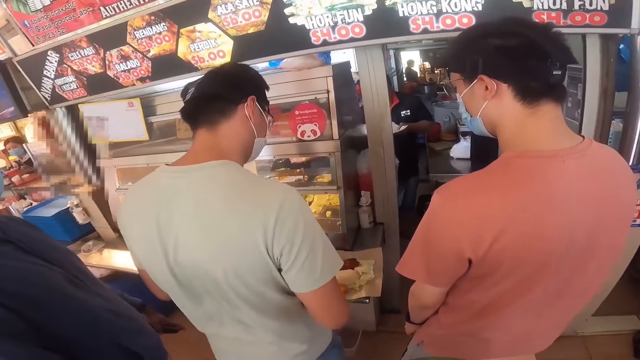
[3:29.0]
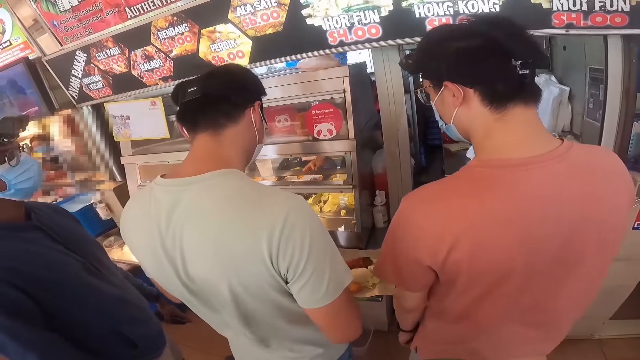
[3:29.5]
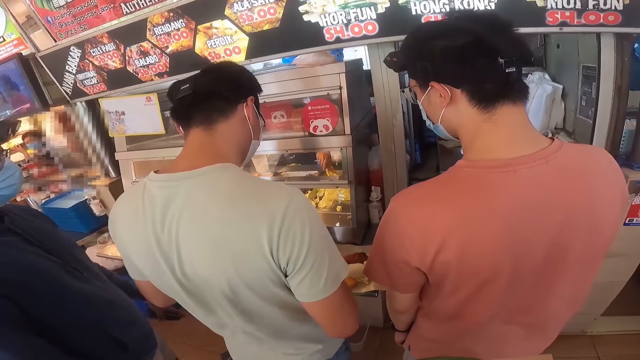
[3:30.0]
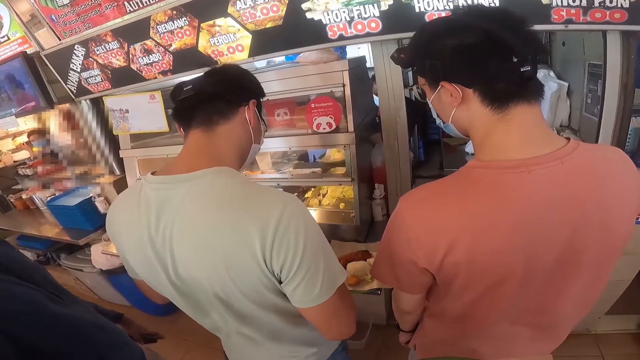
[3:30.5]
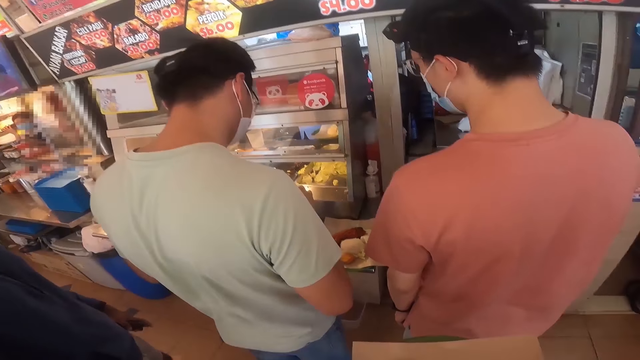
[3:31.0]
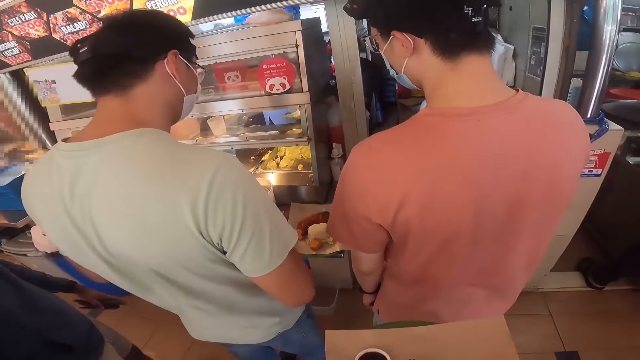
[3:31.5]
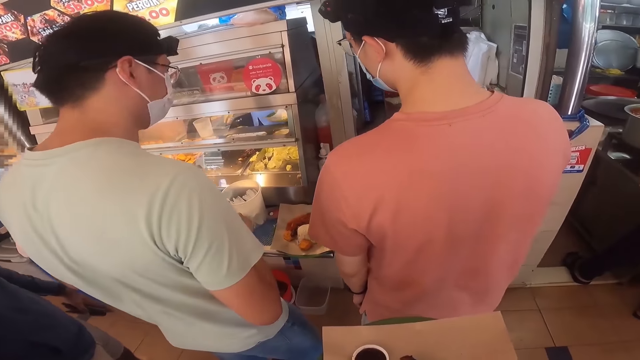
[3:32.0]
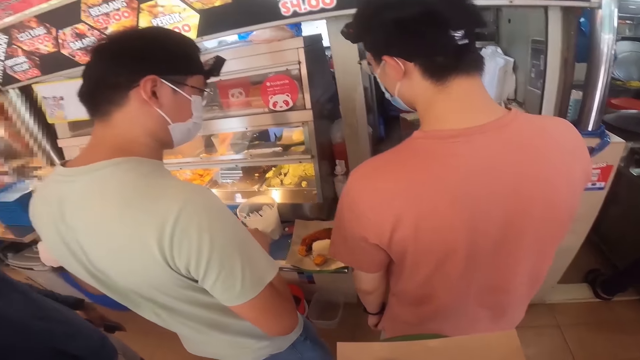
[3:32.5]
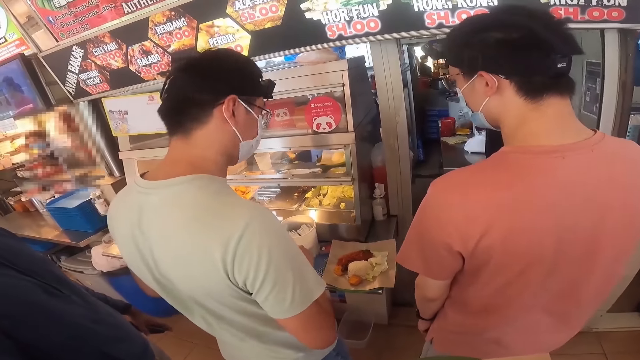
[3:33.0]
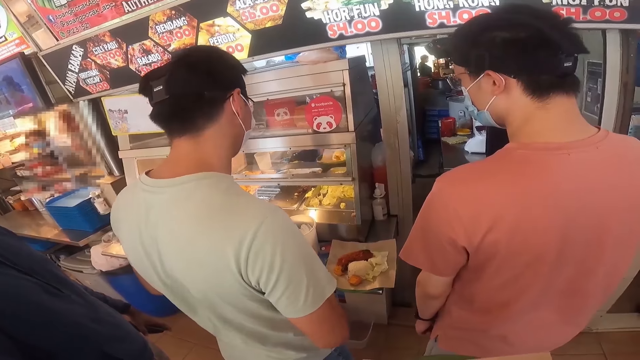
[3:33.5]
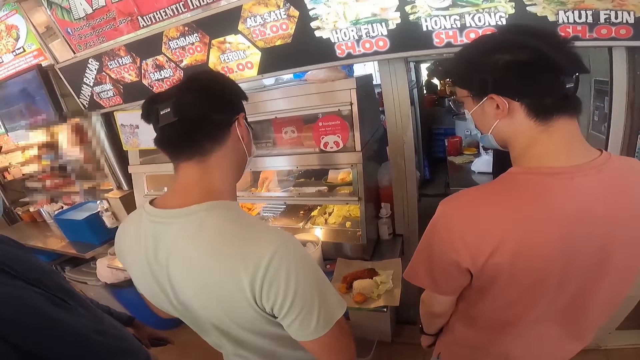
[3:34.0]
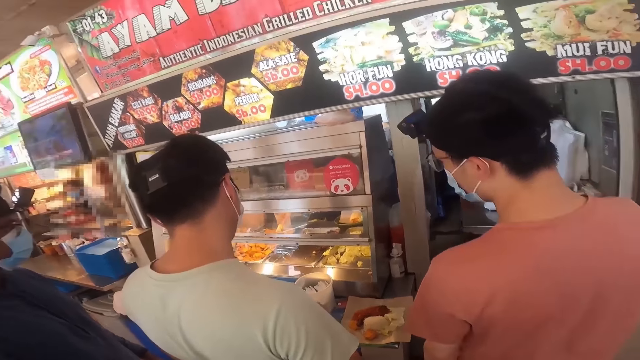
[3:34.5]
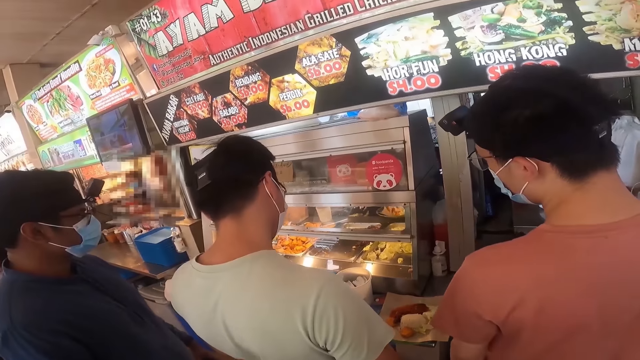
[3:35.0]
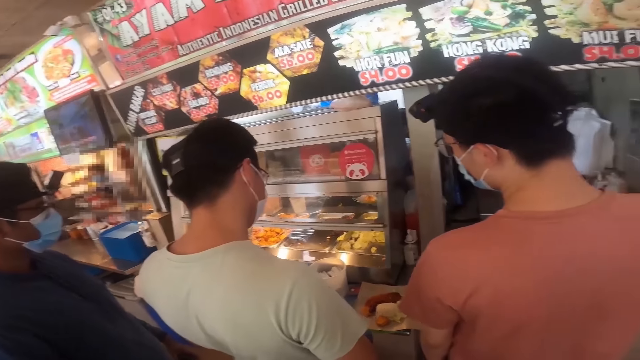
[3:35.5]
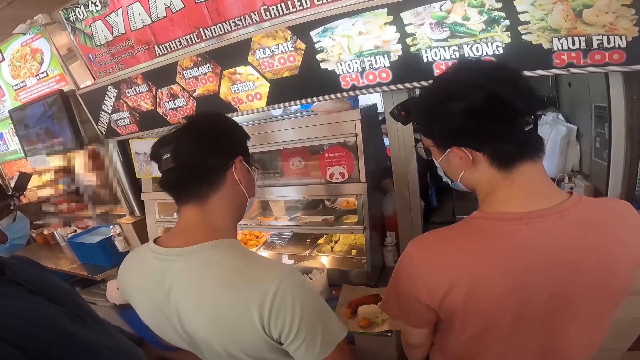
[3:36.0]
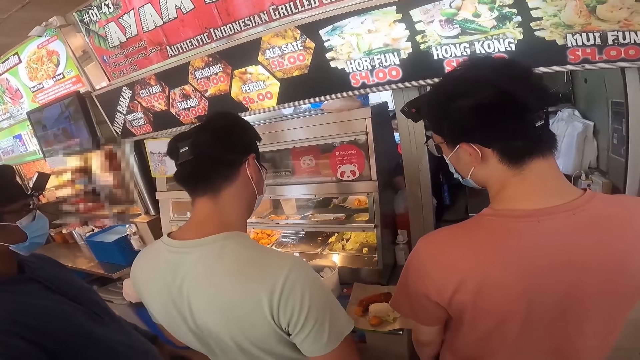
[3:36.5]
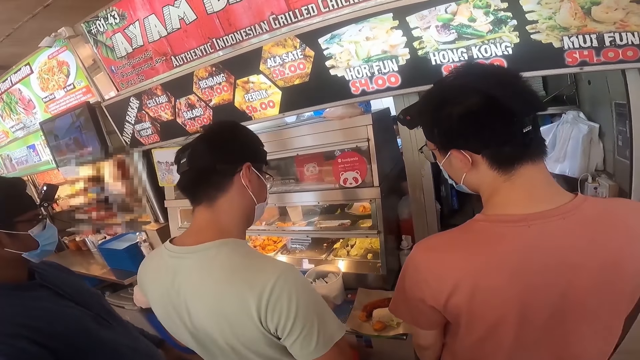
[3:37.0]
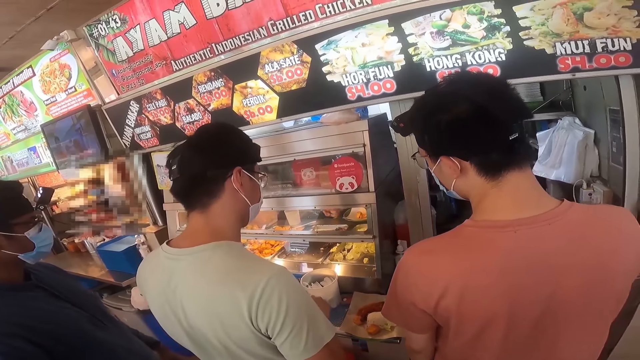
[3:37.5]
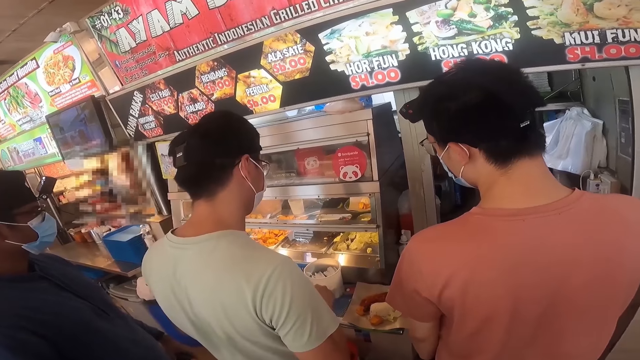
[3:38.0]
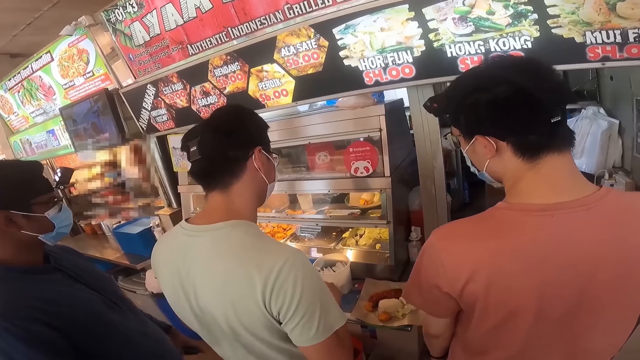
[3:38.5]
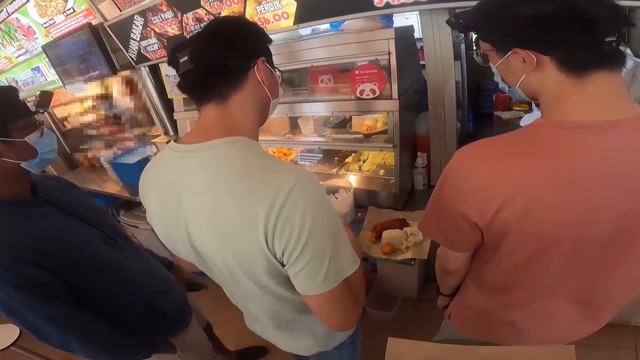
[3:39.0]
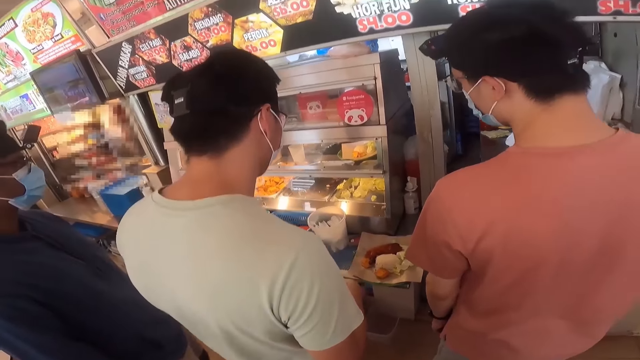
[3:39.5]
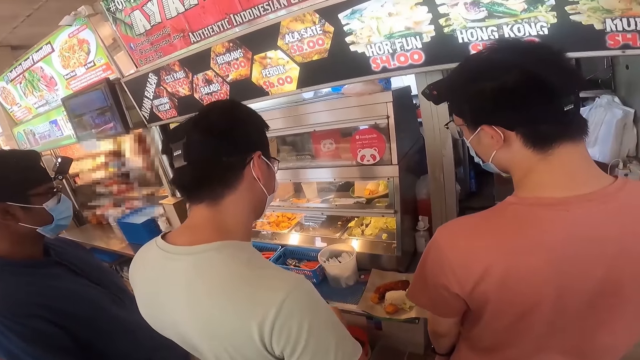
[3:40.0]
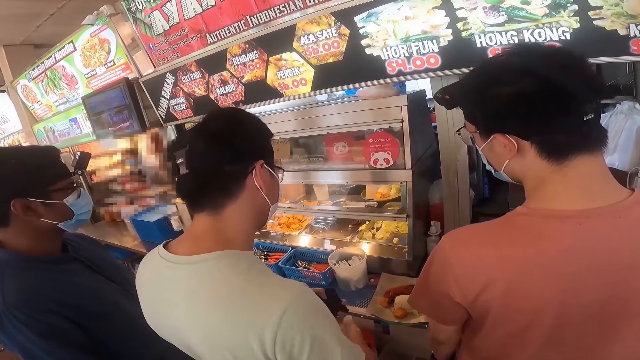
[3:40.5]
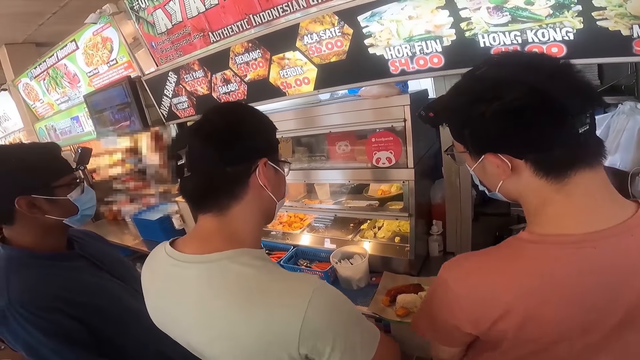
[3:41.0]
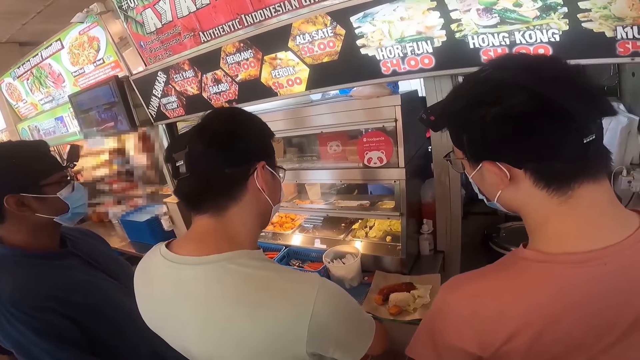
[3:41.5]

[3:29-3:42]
The camera wearer operates a mobile phone. A man talks.

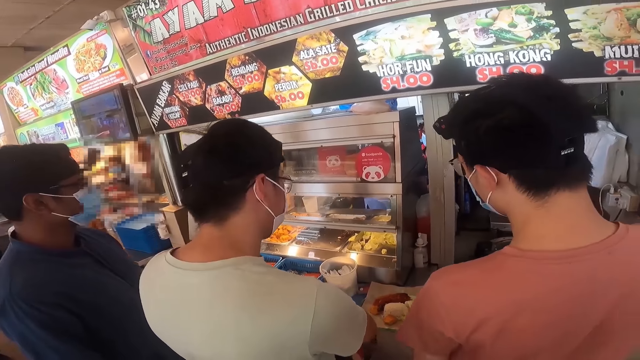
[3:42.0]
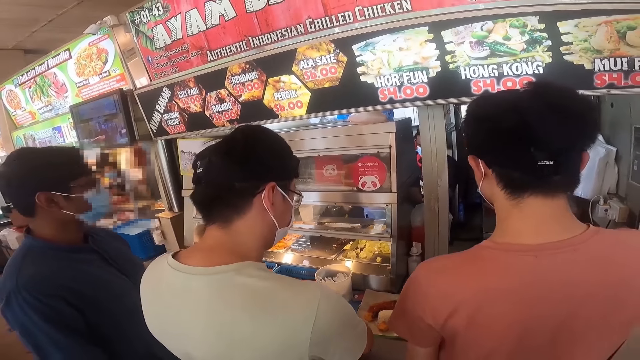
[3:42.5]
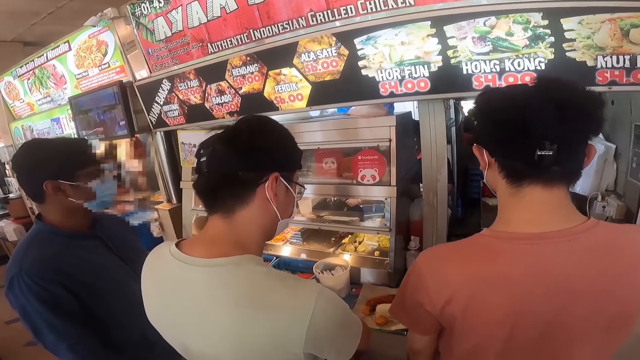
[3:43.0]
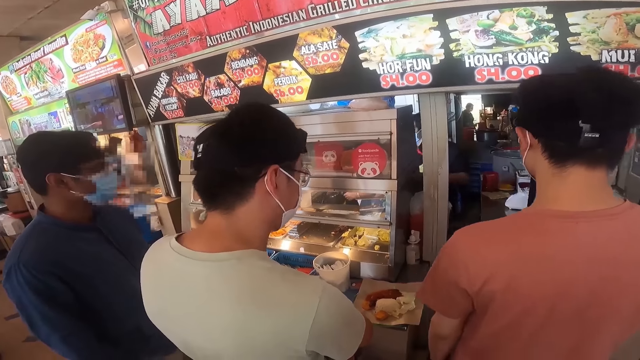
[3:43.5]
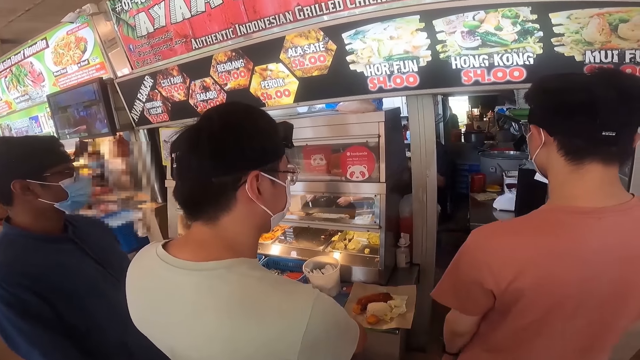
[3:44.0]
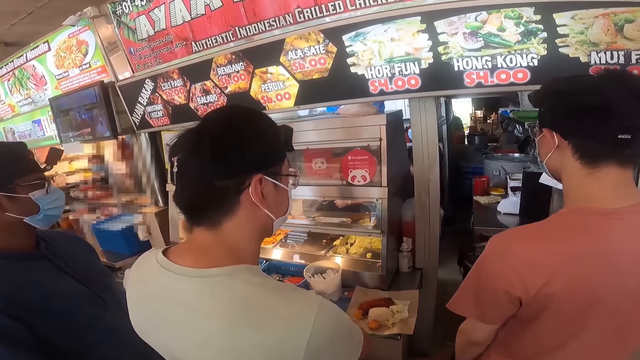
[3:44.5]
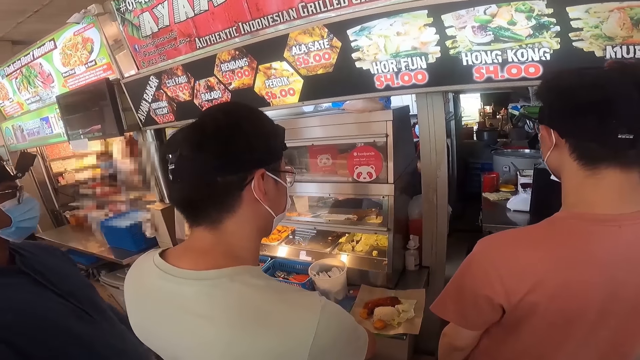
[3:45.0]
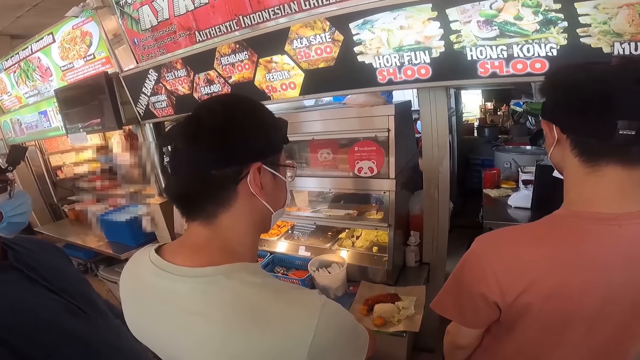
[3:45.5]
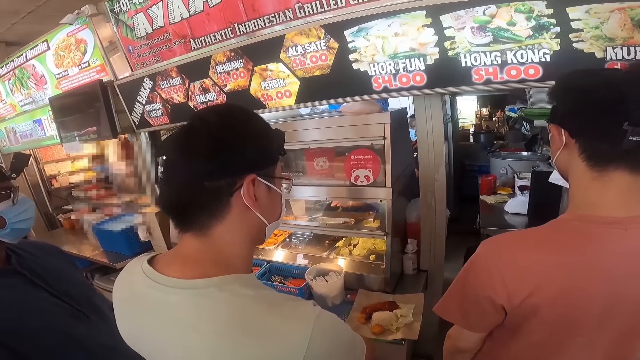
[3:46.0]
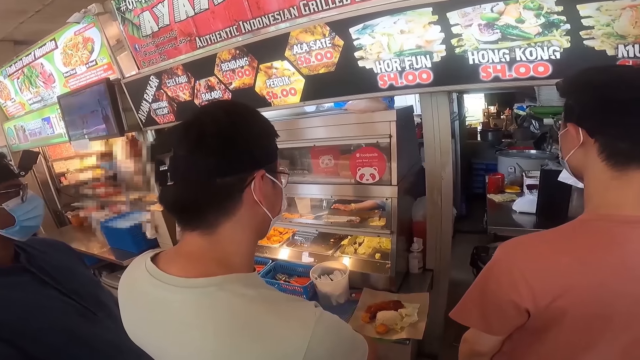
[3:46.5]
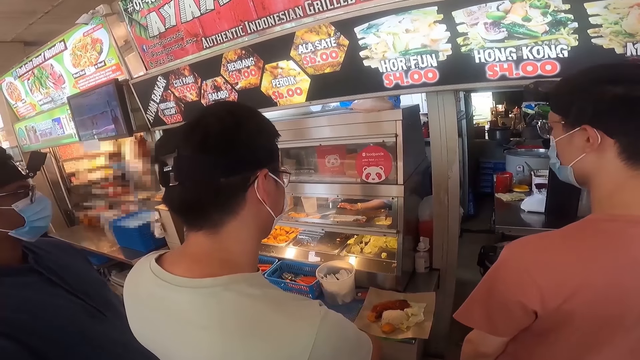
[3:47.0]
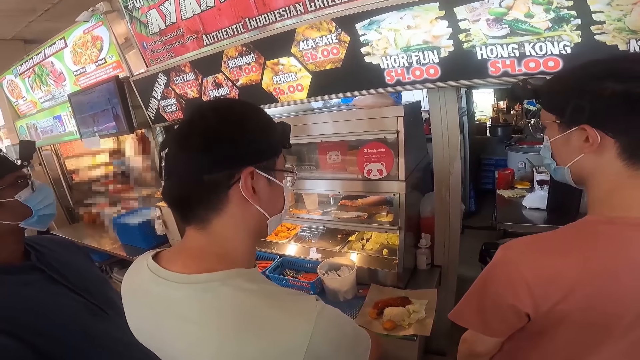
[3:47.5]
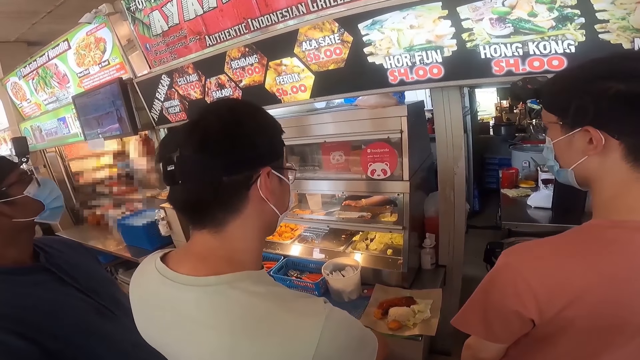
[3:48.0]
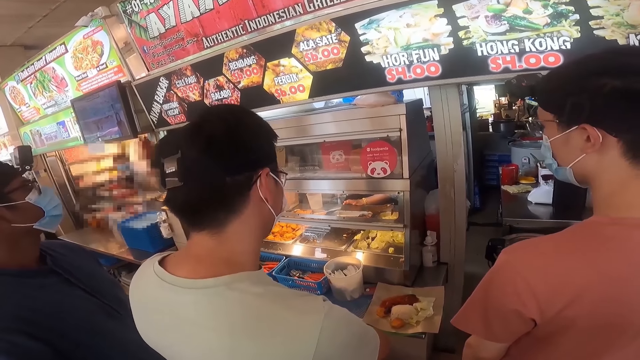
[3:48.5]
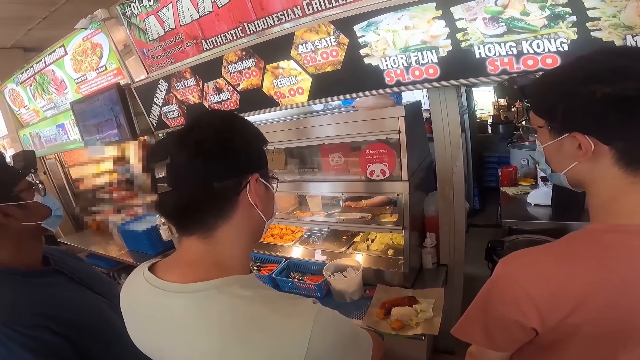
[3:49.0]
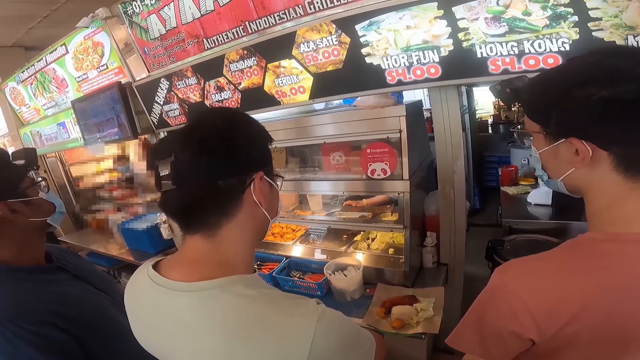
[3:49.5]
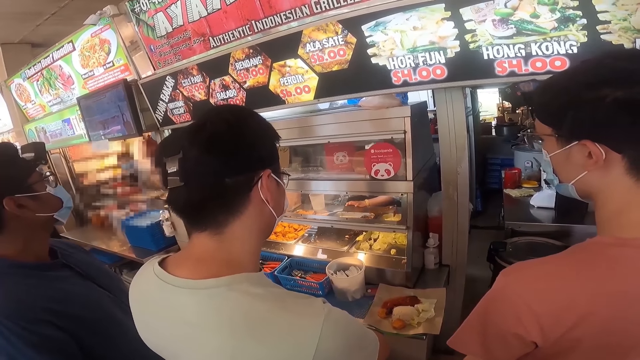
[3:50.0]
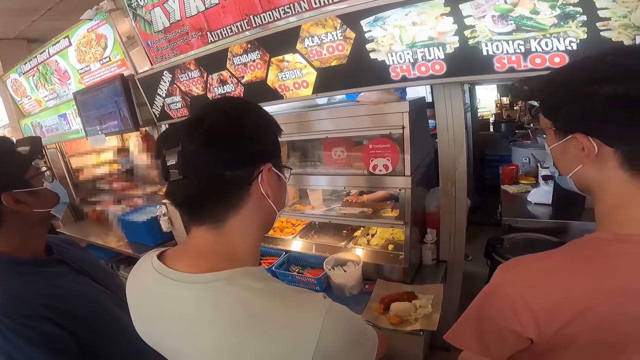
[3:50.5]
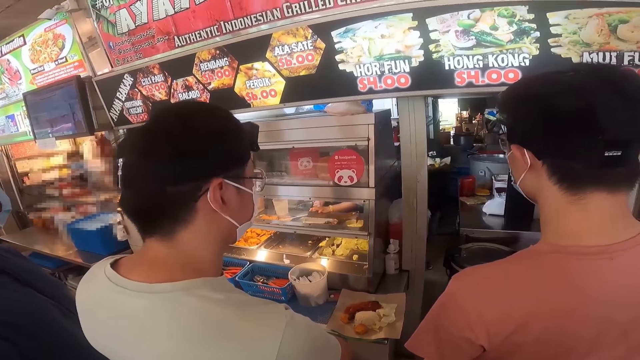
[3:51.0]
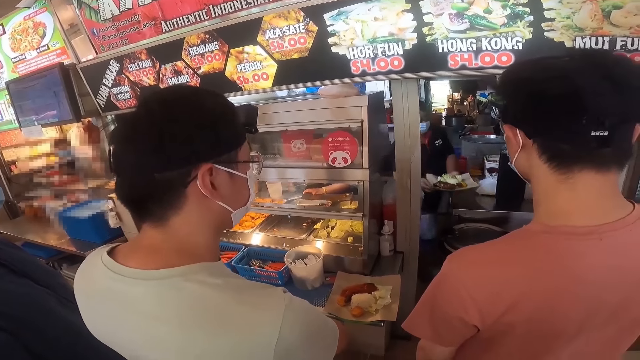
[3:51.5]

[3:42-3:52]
A man looks at the foods.
